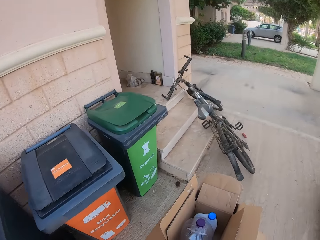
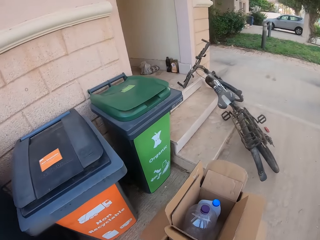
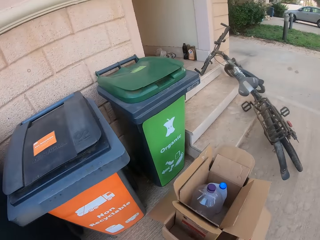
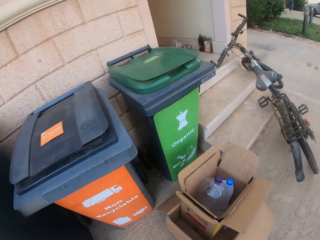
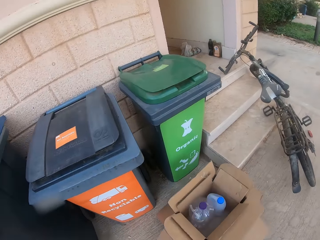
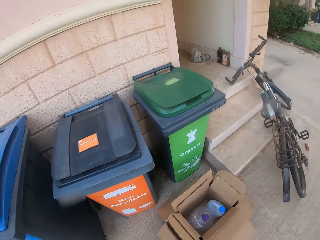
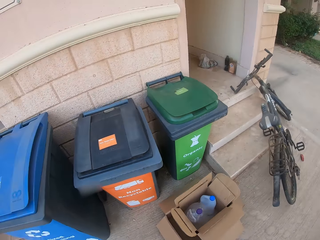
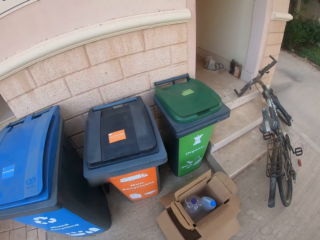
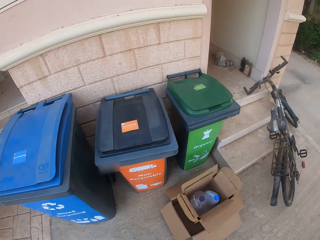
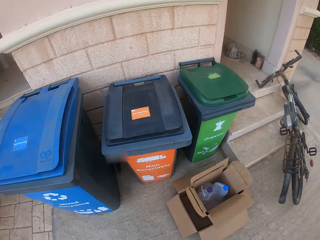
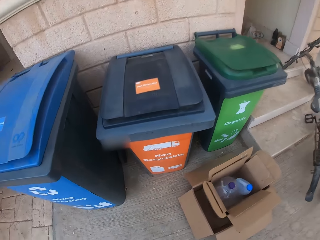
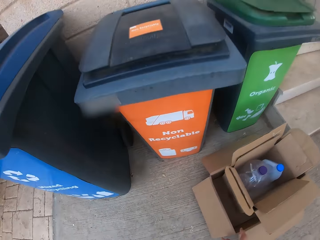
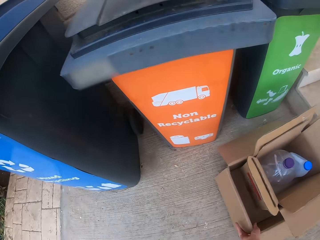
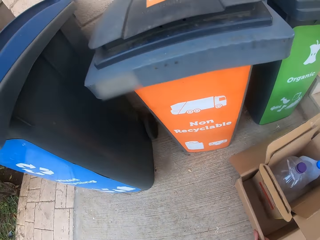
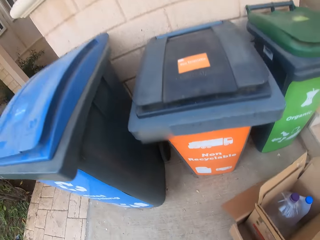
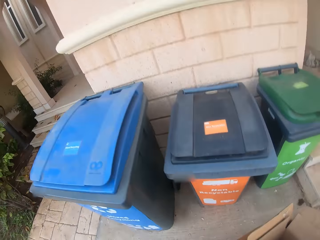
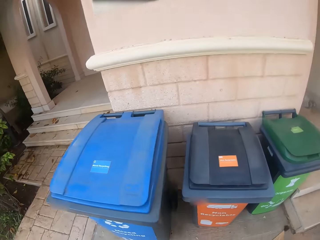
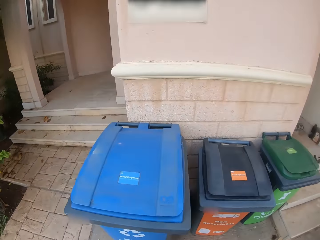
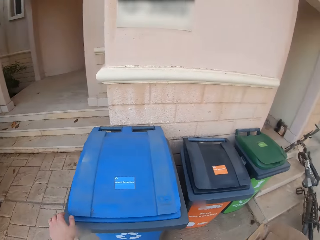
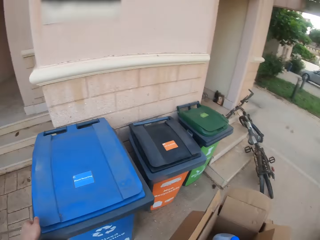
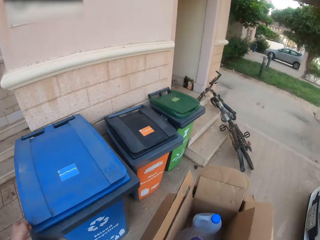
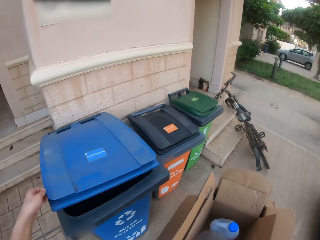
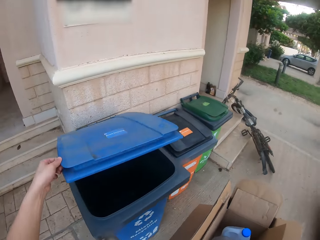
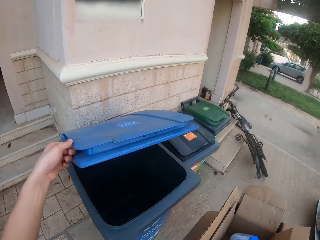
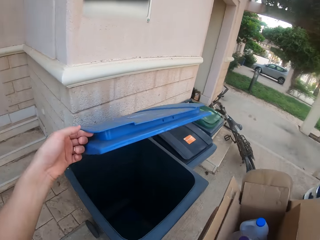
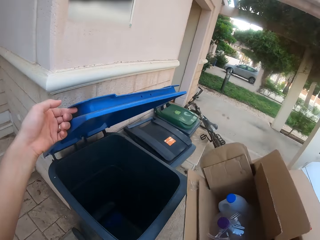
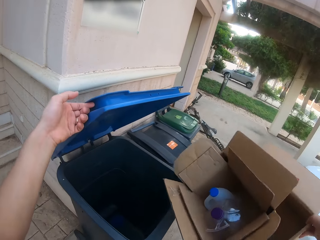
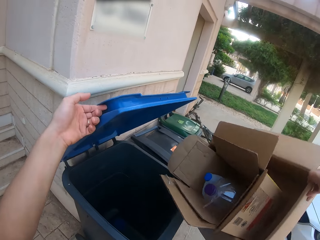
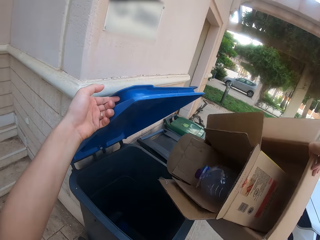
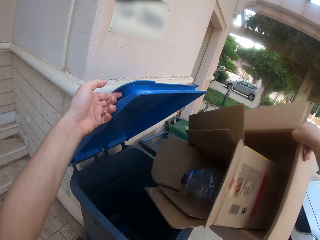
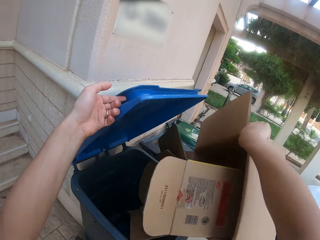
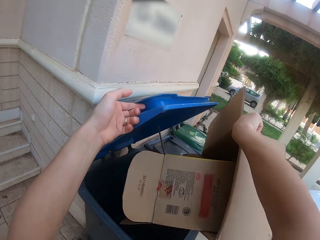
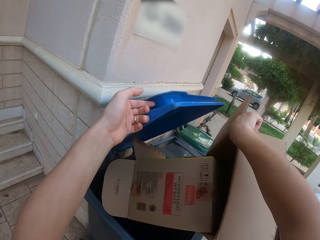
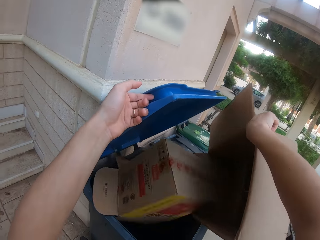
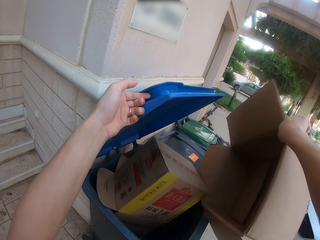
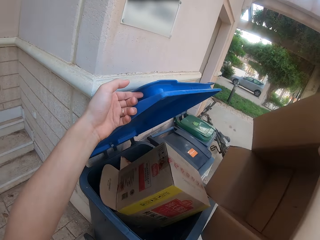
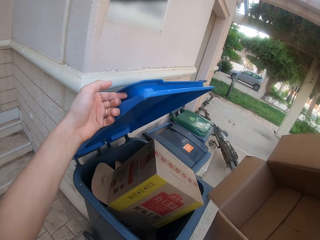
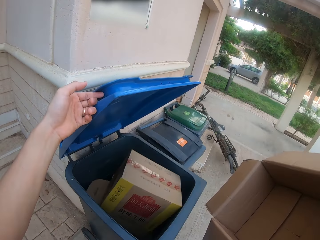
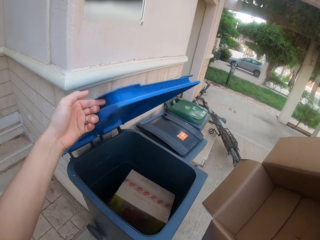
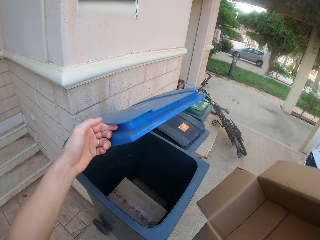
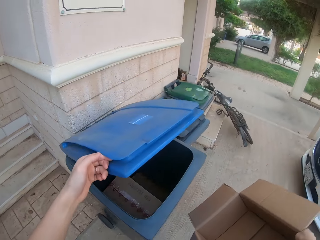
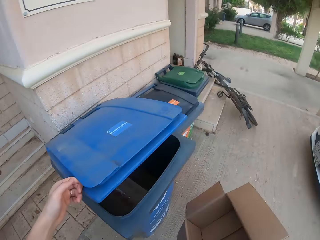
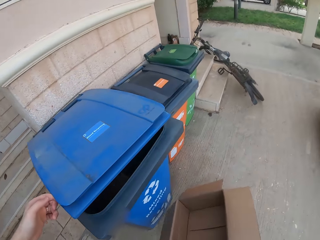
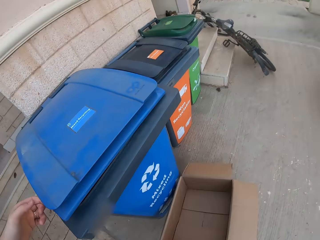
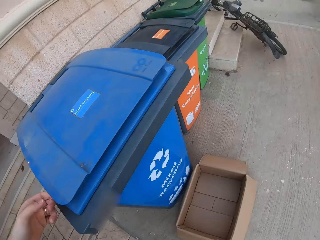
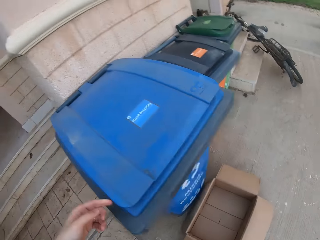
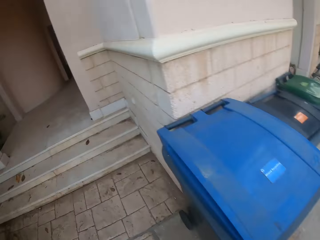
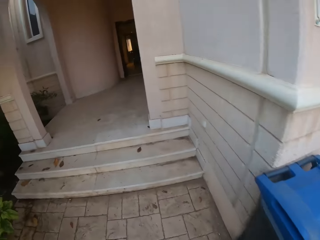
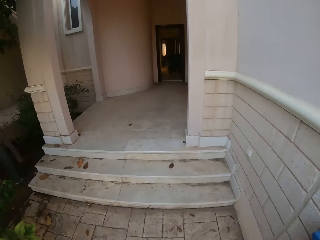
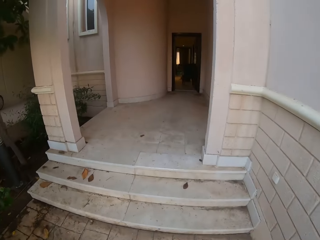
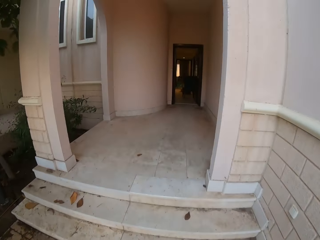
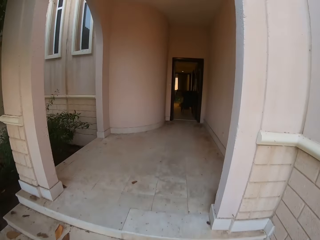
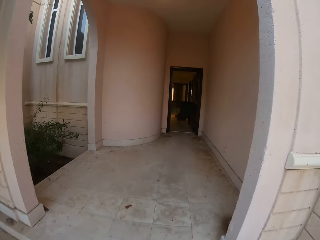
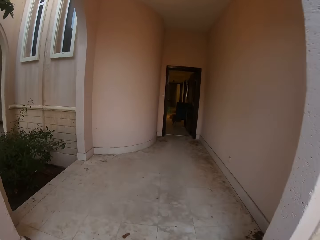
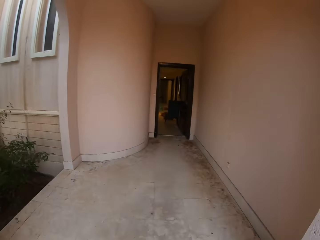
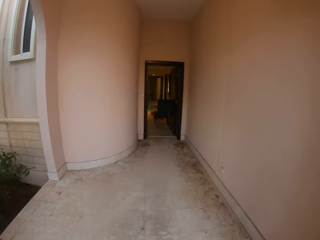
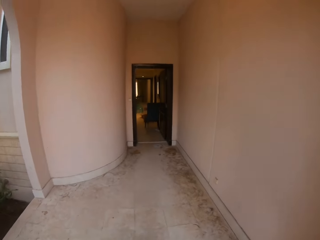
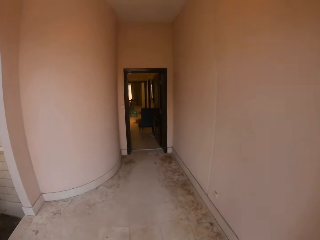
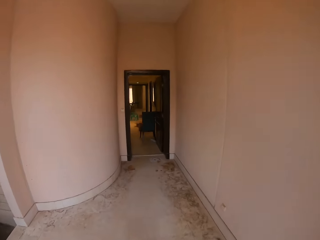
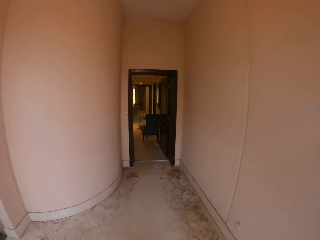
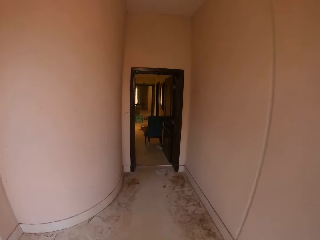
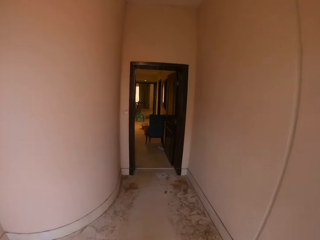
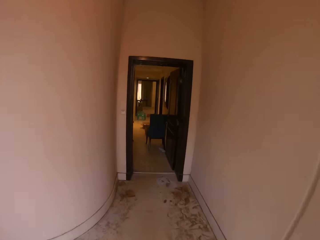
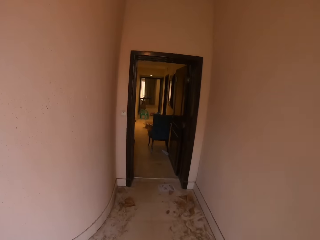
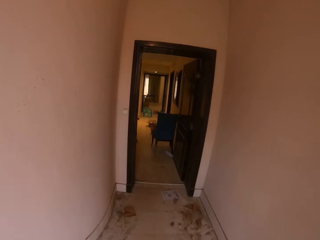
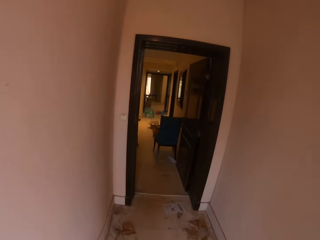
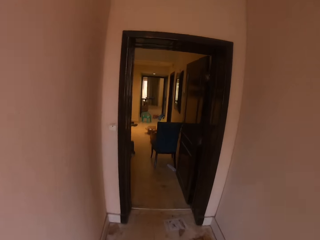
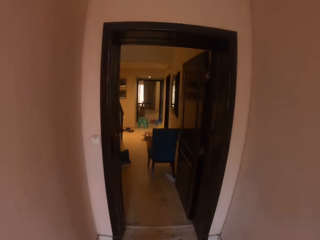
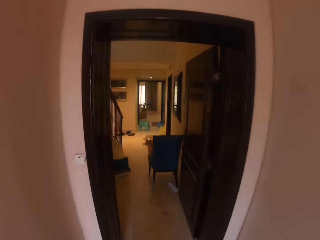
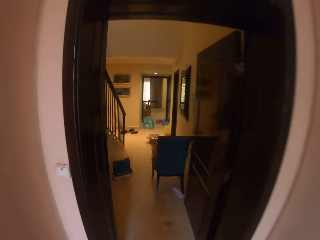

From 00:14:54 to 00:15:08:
The camera wearer places the boxes on the ground. They hold a trash can or dustbin. They open the dustbin. They put the bottles and carton boxes in the dustbin. They close the dustbin. They place the carton box on the ground. They walk into the house. They walk up the stairs. They walk on the verandah.

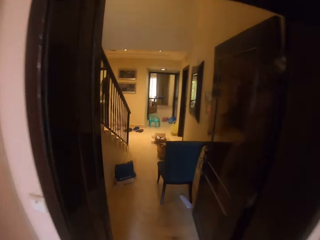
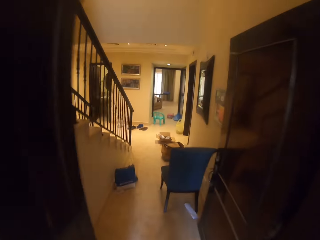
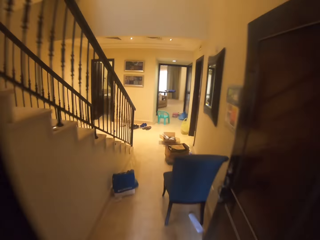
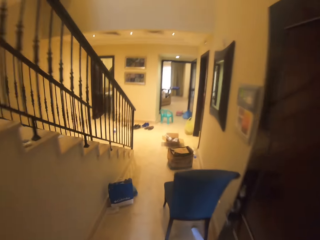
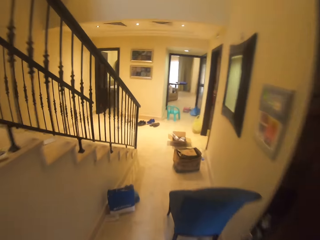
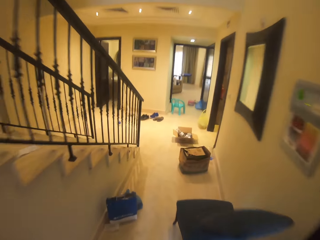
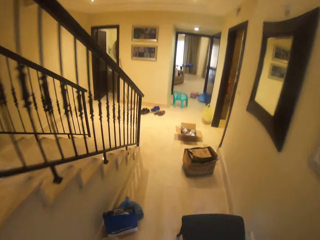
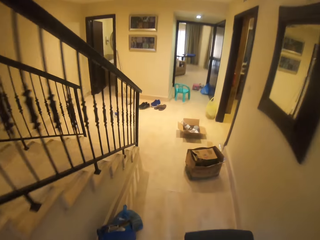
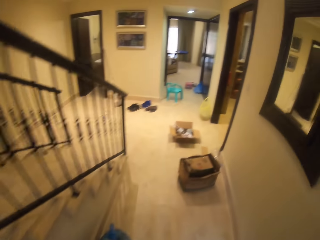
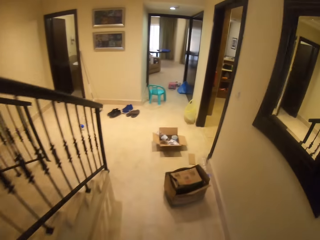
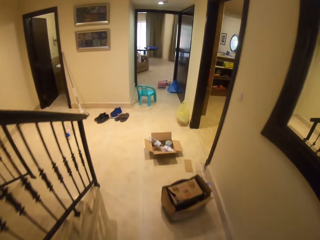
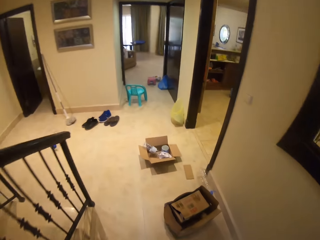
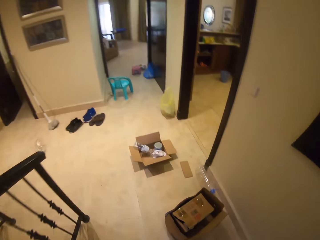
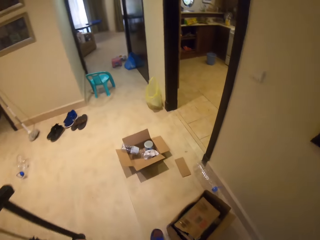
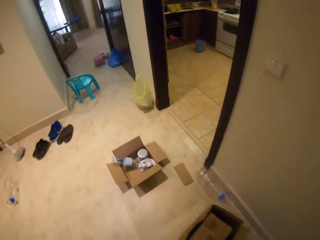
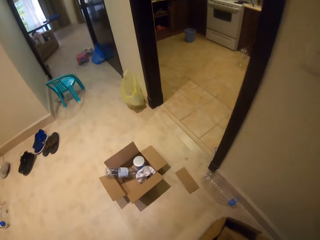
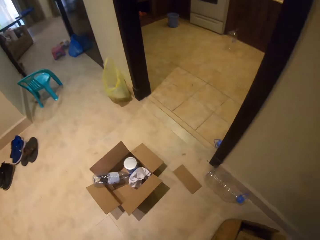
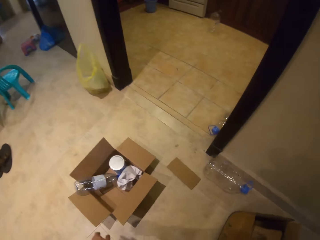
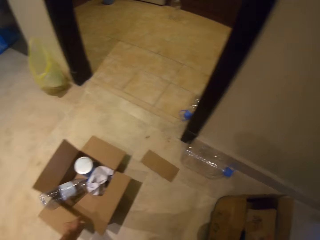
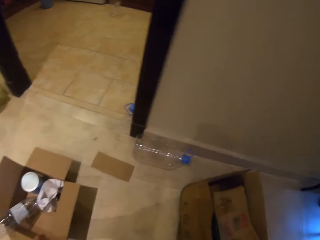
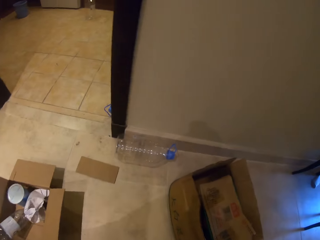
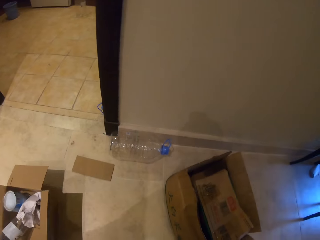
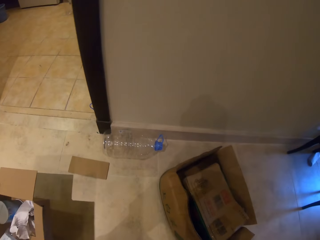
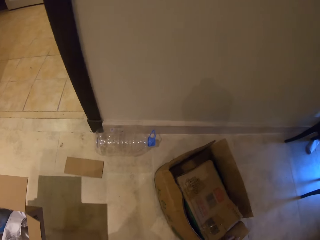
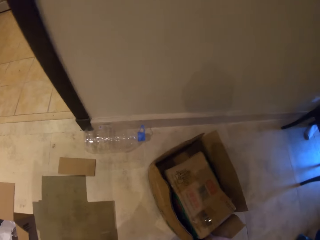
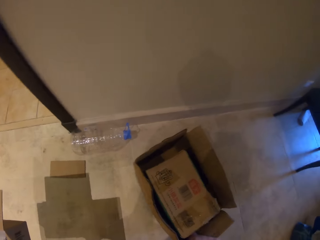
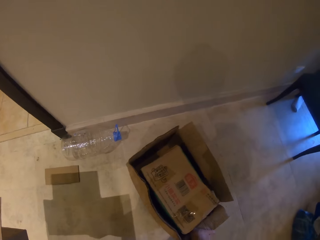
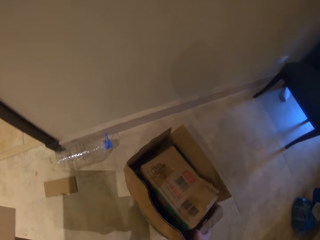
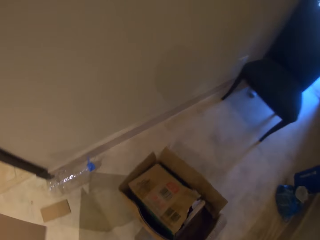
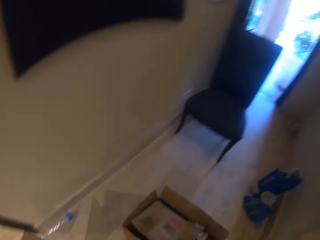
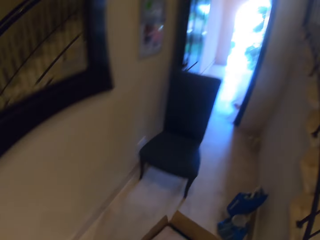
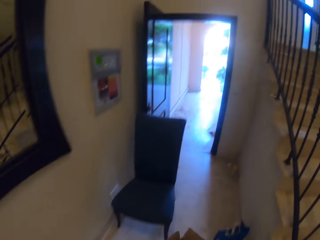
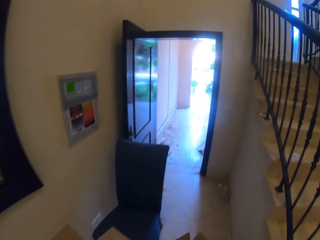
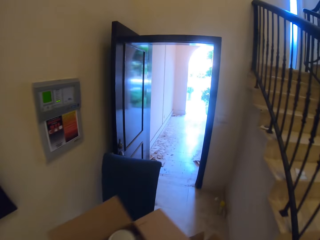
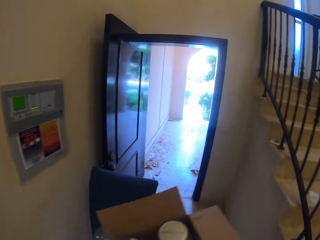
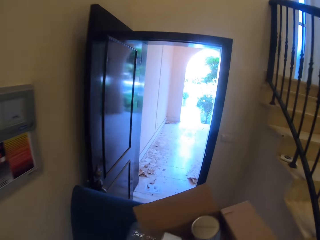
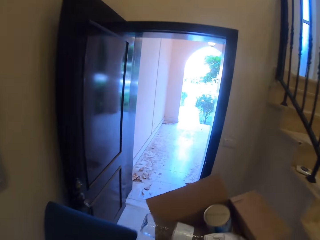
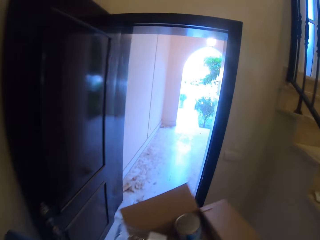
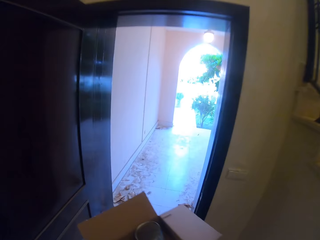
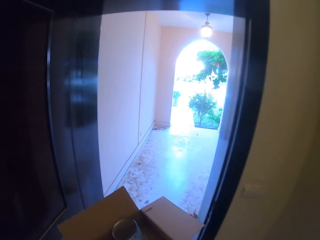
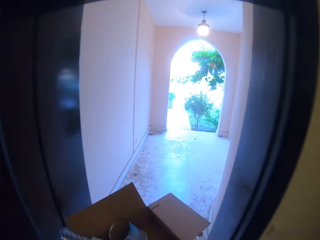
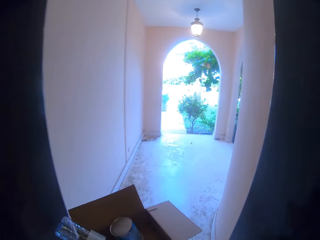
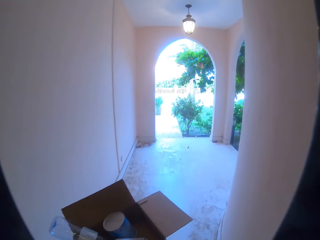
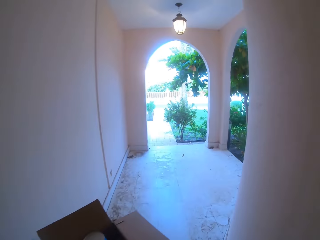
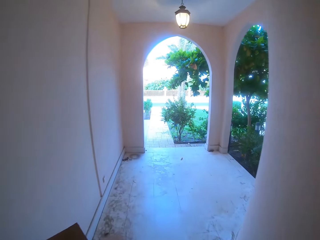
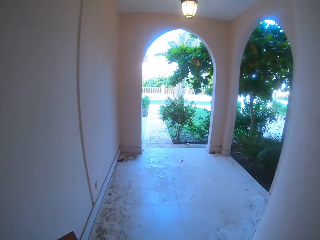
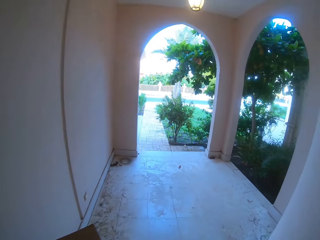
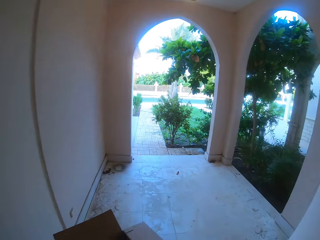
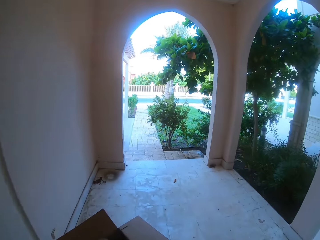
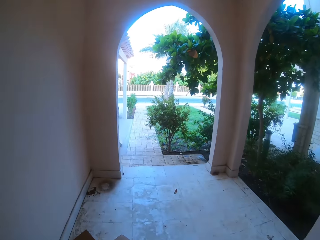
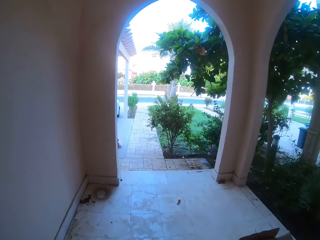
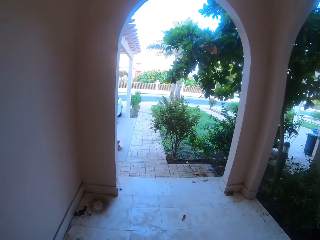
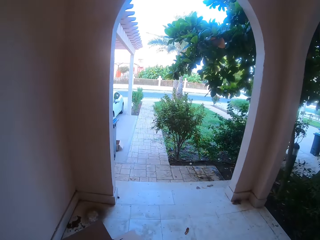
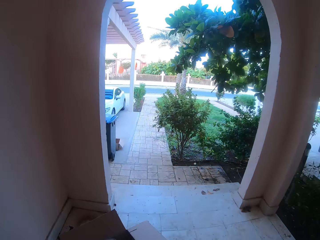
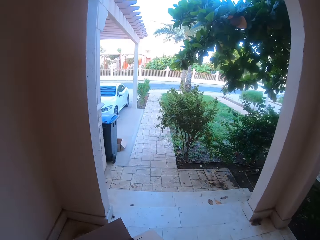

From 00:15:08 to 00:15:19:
The camera wearer enters the house. They bend. They pick up a carton. They walk in the house. They pick up a carton box. They walk forward. They walk out of the door. They walk on the verandah.
